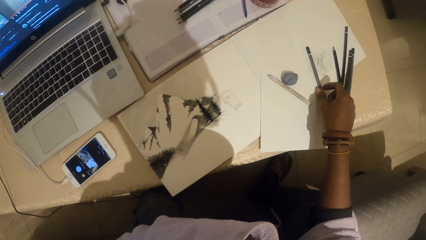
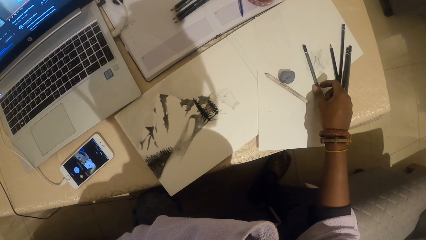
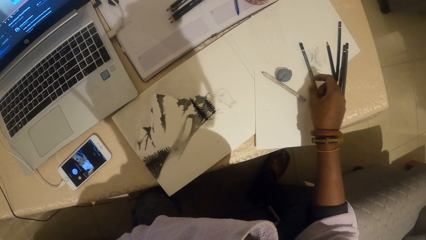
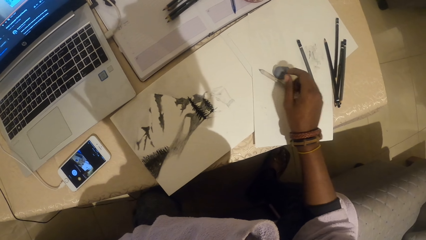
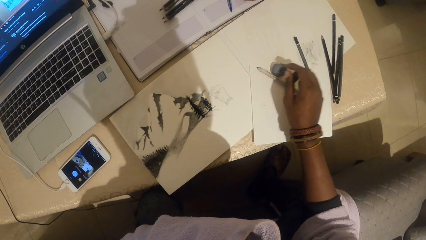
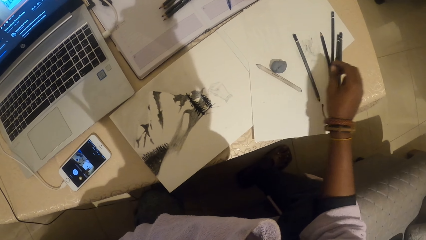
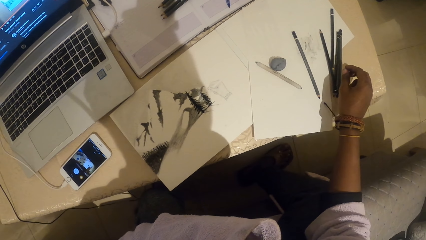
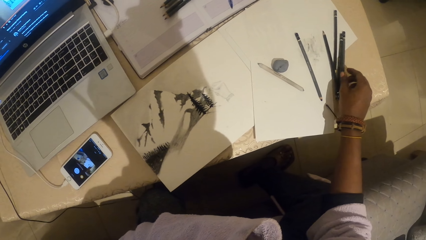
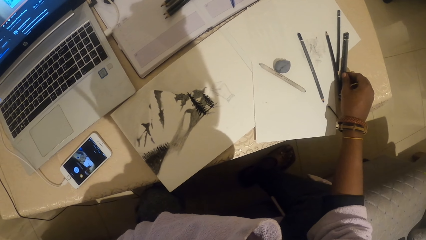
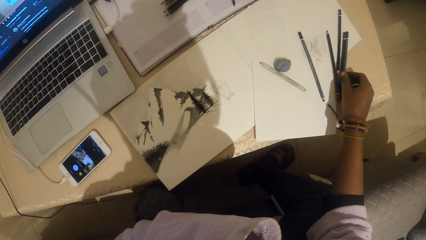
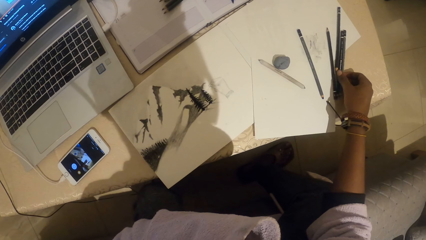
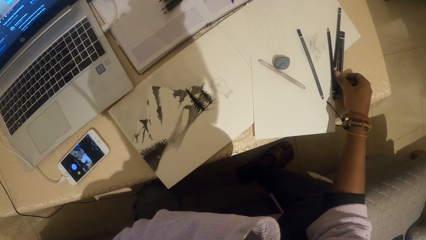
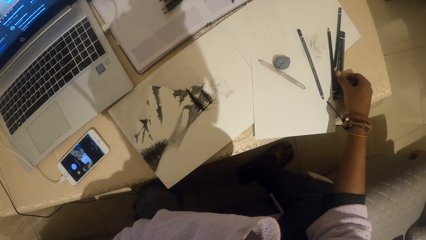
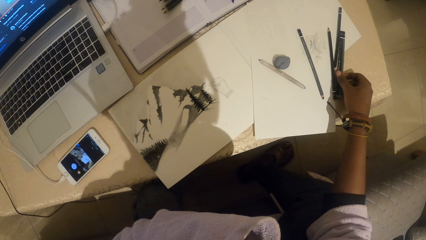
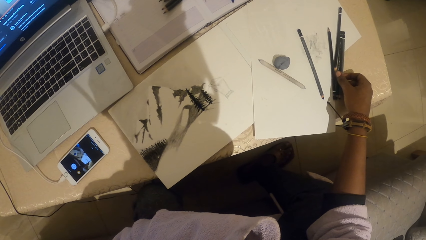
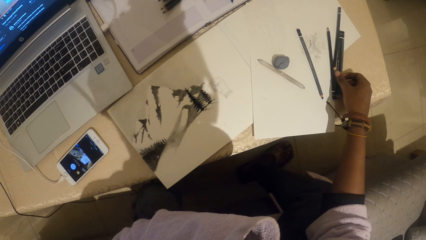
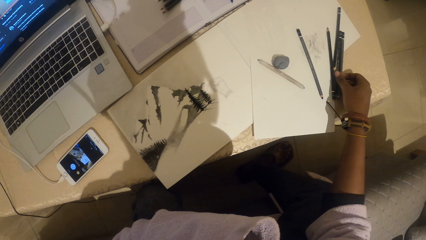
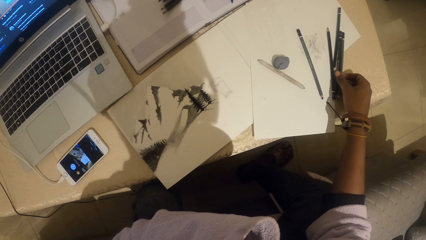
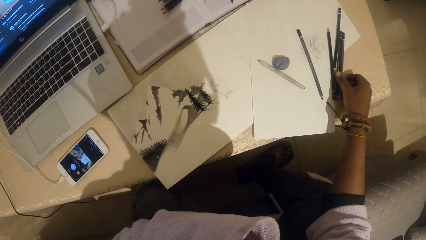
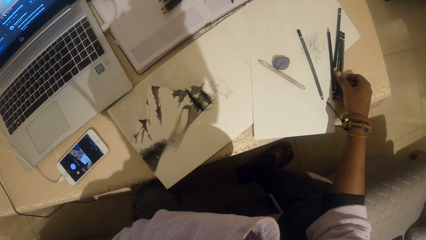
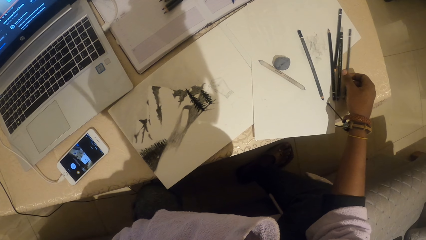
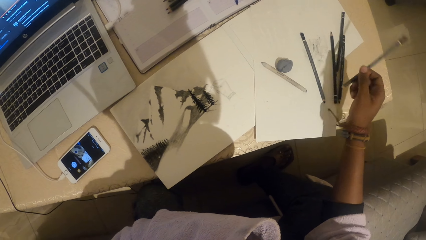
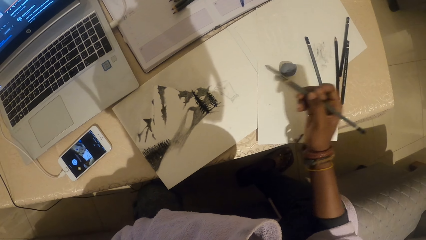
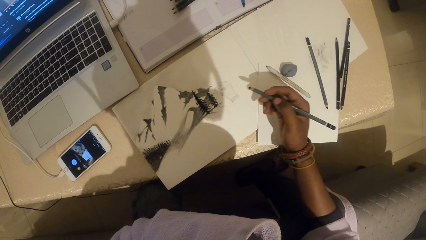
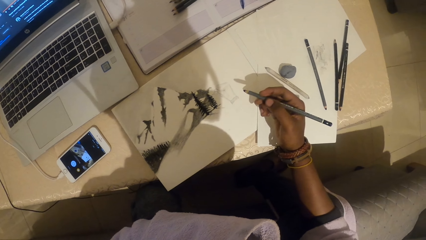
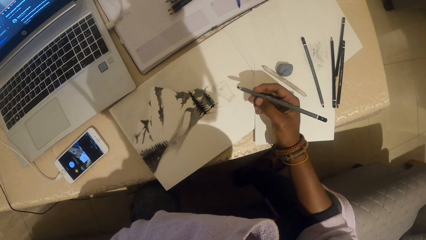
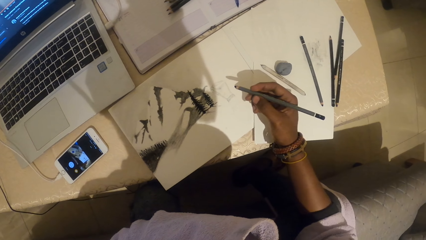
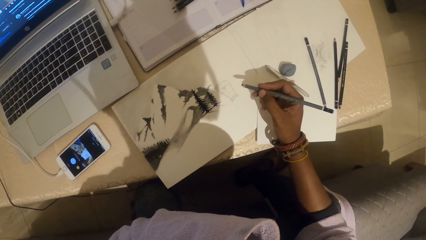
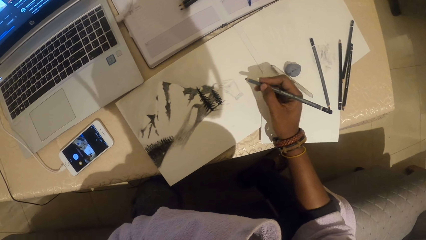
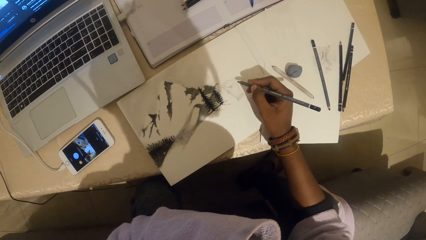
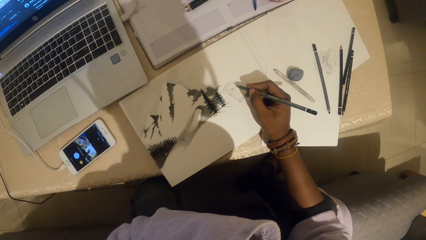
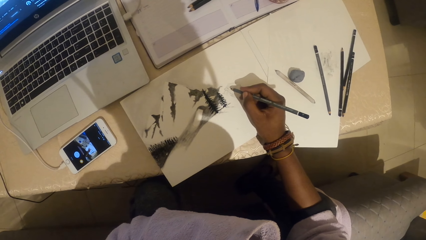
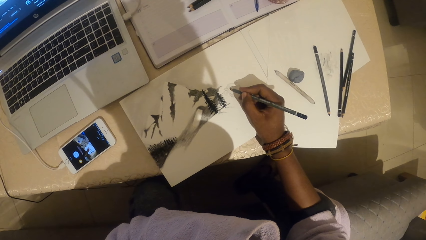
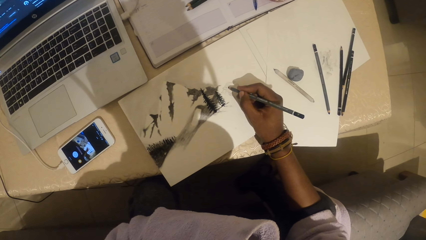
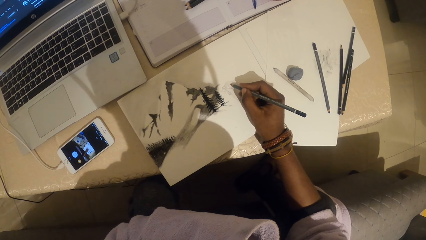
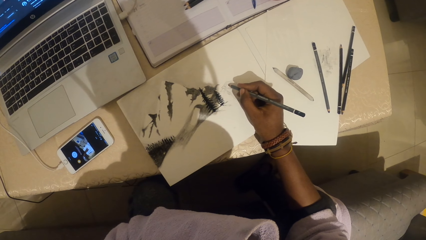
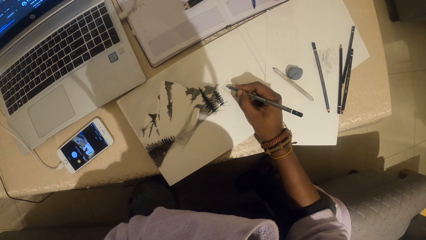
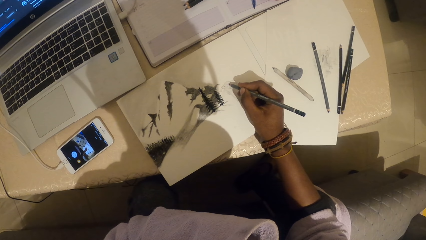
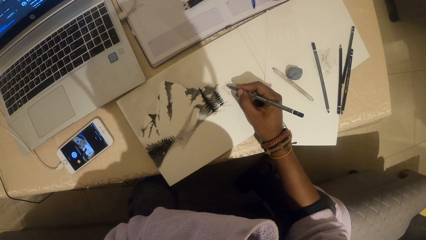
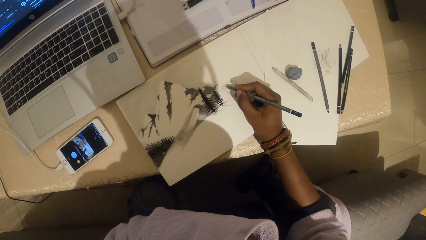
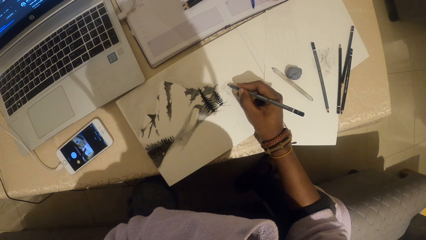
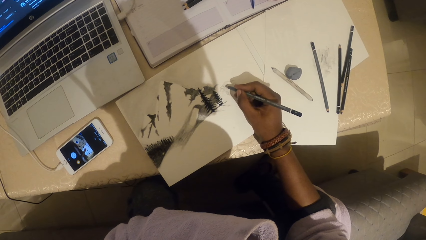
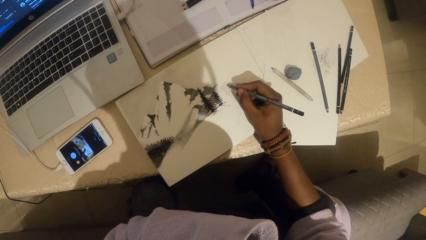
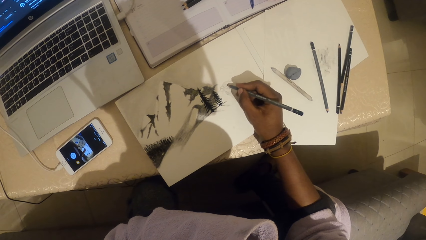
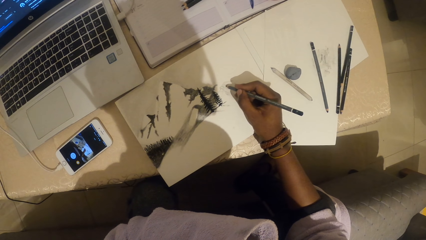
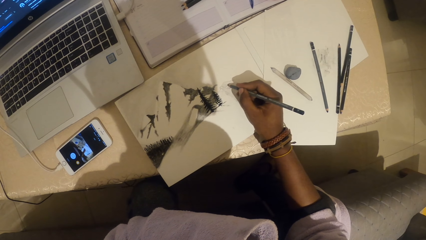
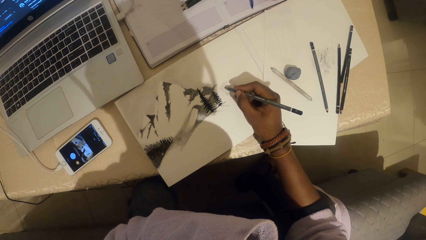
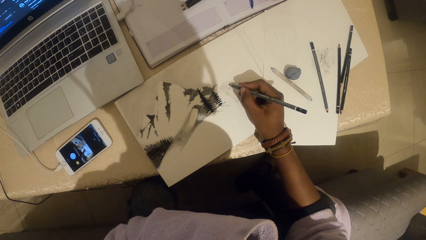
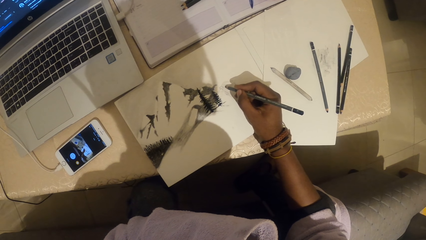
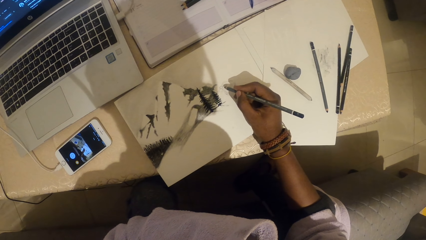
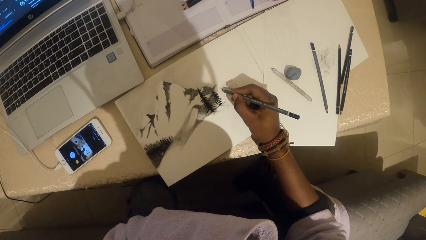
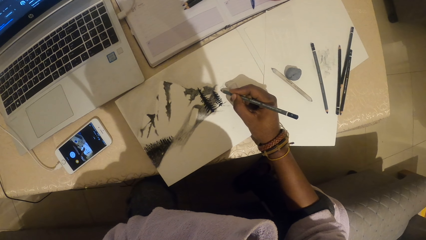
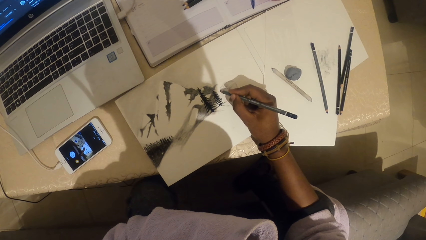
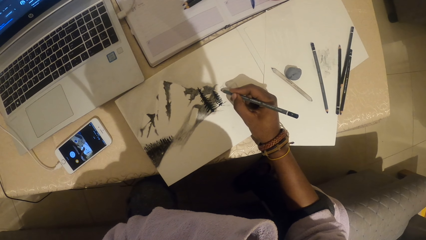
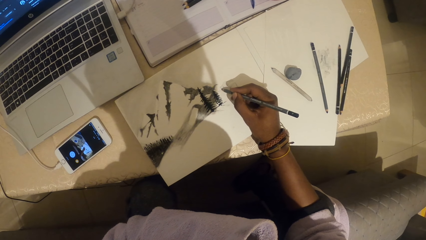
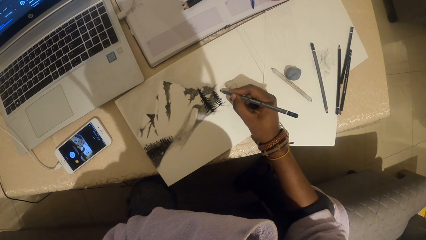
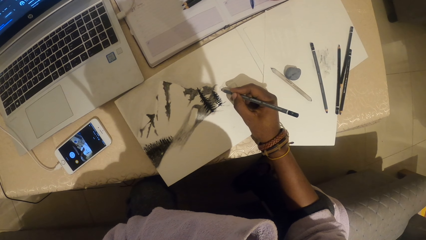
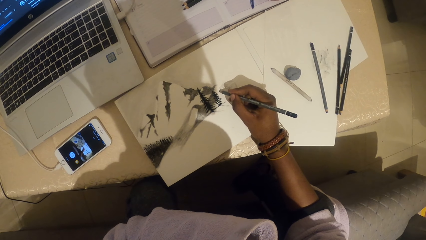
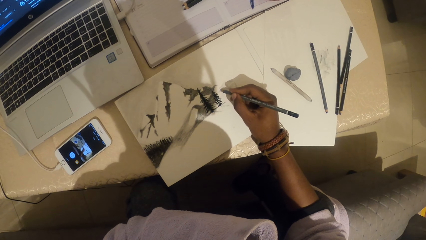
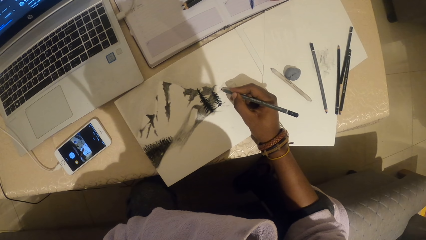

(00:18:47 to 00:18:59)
The camera wearer picks a pen from the table. They draw on a piece of paper with the pen.

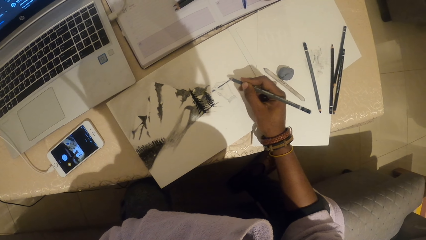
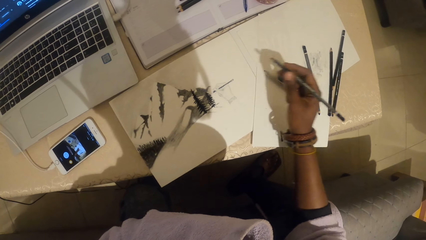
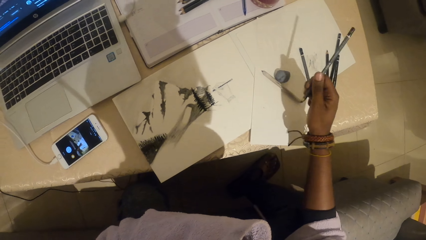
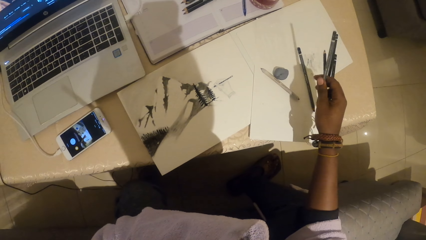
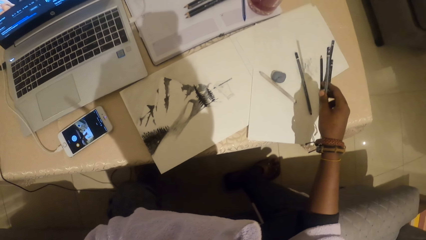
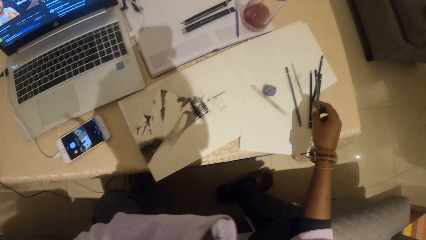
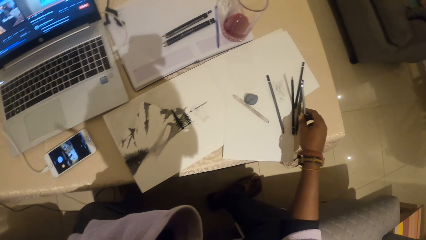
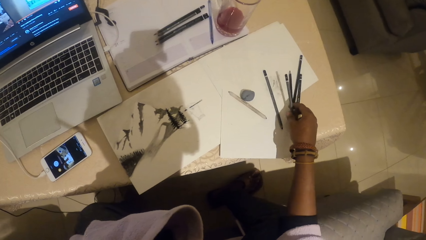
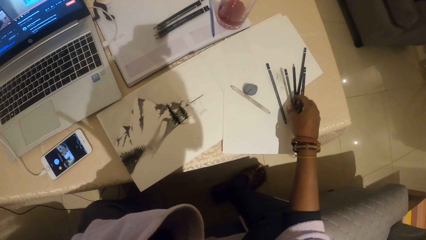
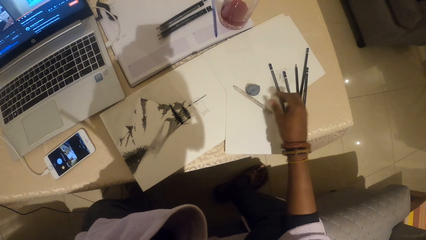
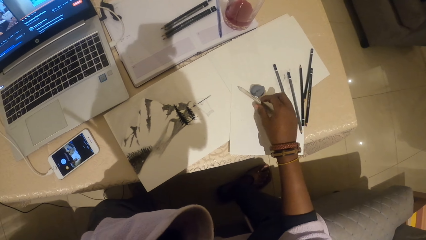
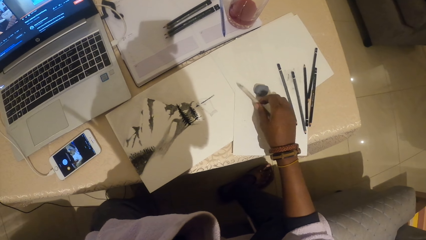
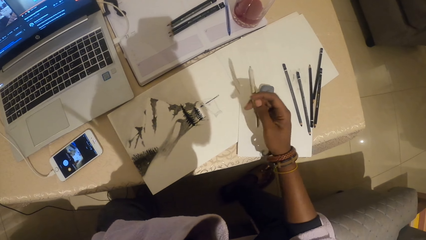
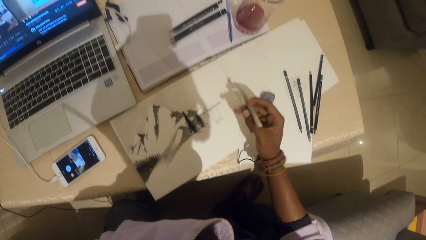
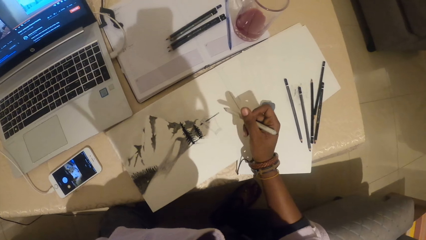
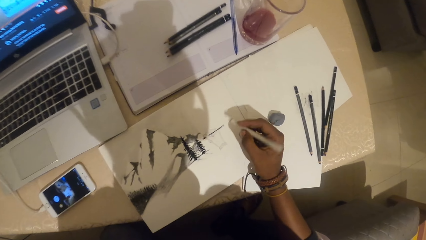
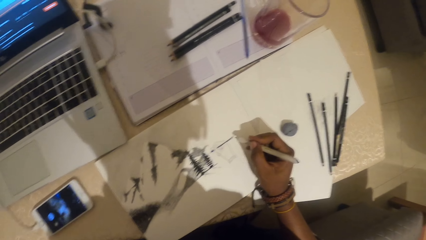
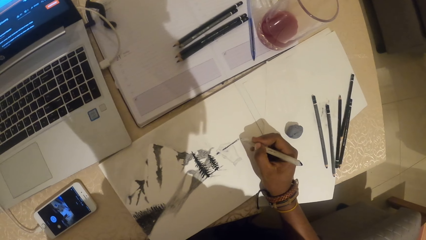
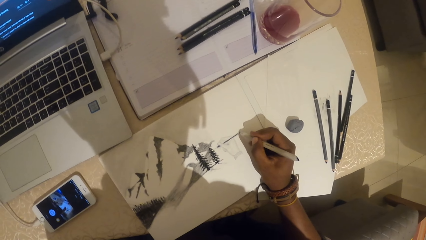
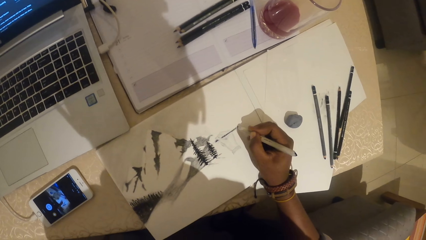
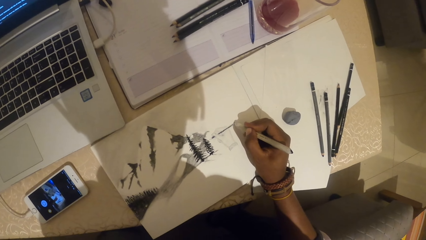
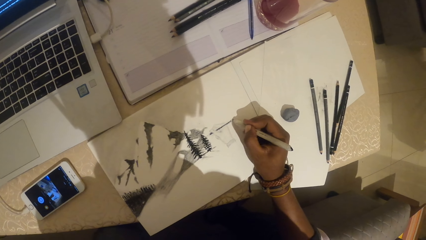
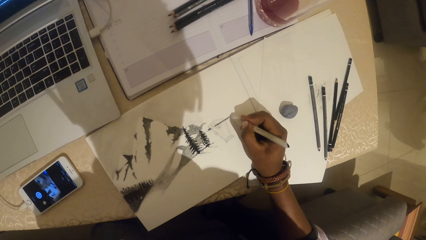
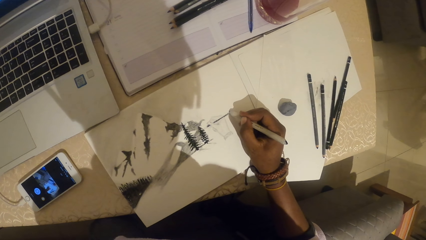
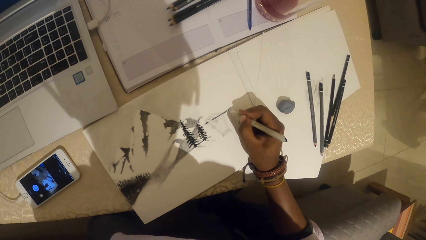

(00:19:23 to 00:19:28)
The camera wearer places the pen on the table. They pick the pen from the table. They draw on the piece of paper.
